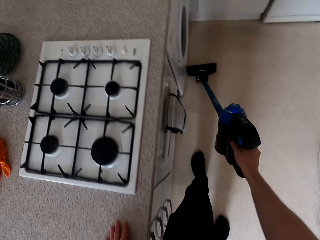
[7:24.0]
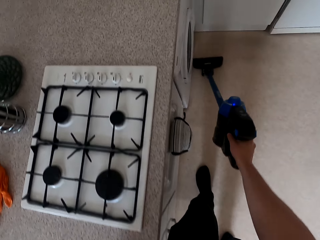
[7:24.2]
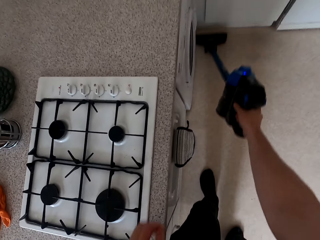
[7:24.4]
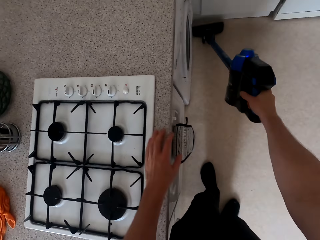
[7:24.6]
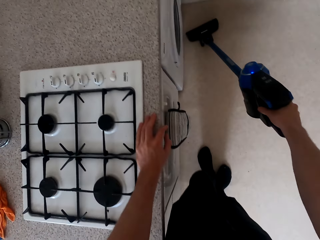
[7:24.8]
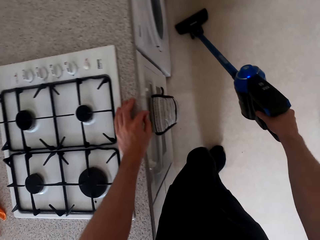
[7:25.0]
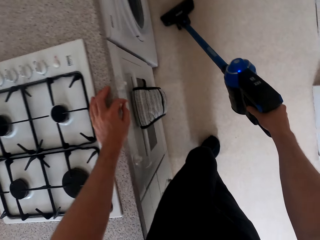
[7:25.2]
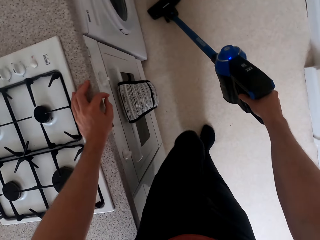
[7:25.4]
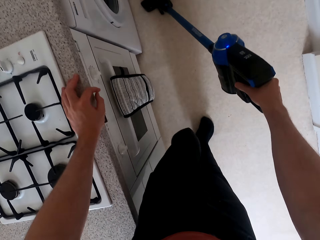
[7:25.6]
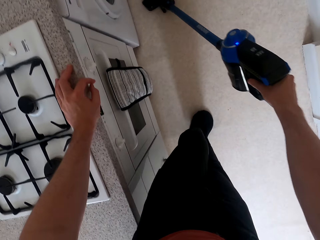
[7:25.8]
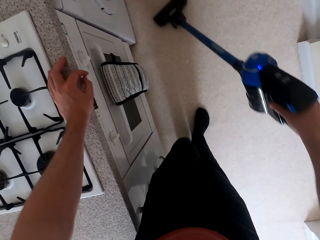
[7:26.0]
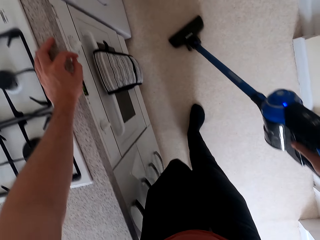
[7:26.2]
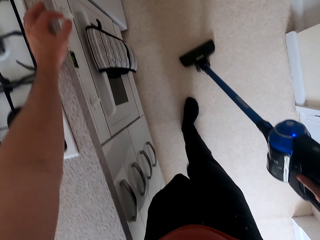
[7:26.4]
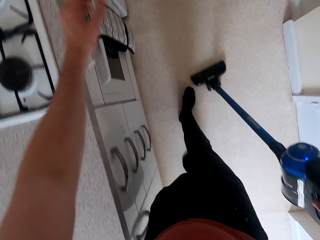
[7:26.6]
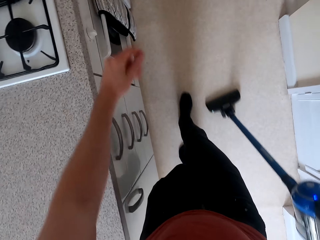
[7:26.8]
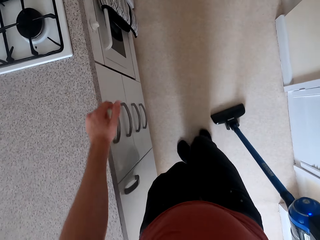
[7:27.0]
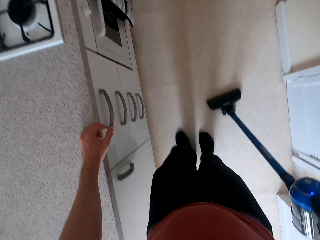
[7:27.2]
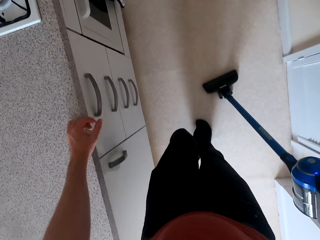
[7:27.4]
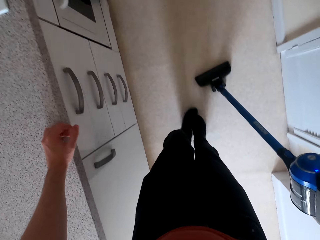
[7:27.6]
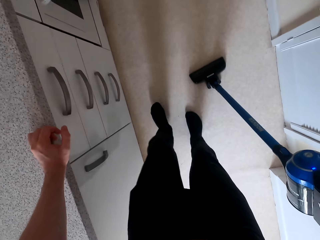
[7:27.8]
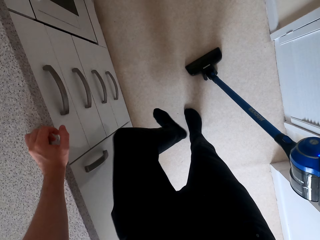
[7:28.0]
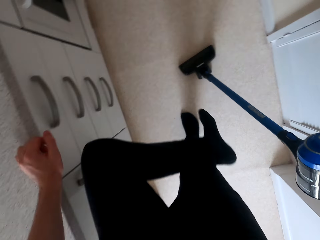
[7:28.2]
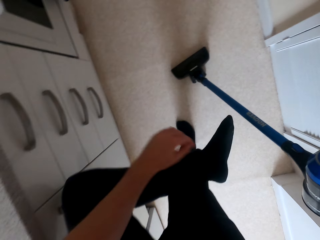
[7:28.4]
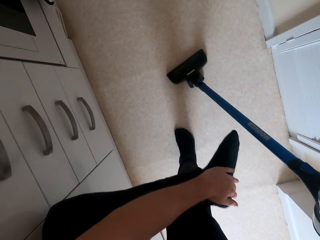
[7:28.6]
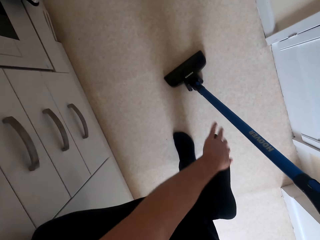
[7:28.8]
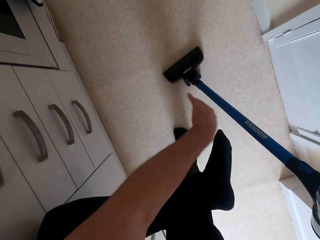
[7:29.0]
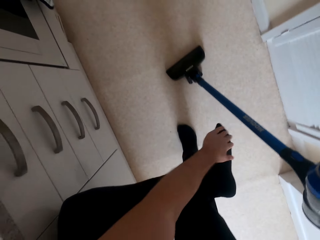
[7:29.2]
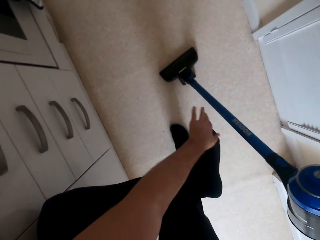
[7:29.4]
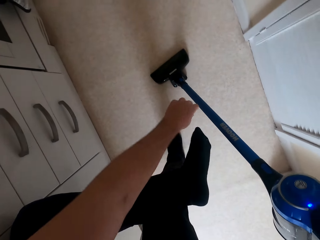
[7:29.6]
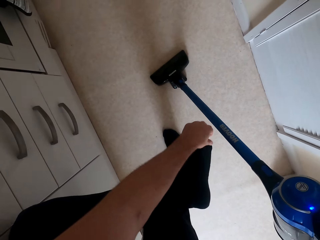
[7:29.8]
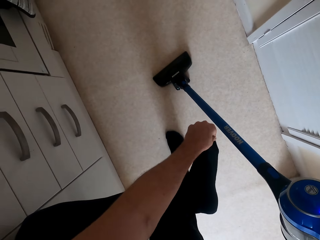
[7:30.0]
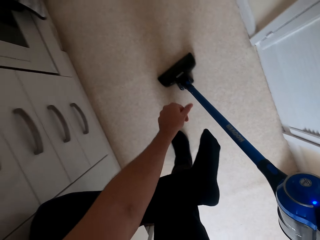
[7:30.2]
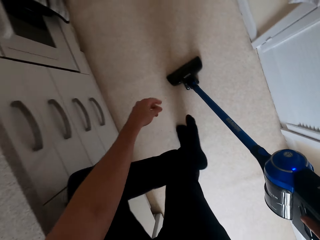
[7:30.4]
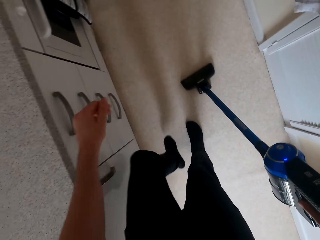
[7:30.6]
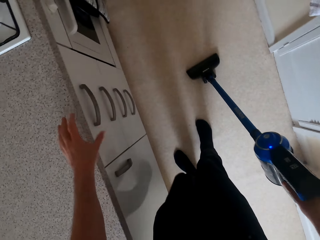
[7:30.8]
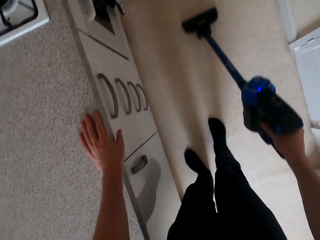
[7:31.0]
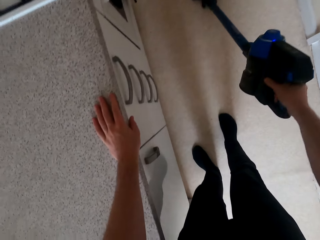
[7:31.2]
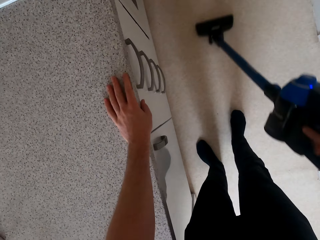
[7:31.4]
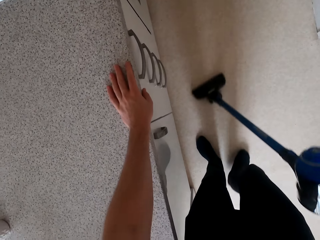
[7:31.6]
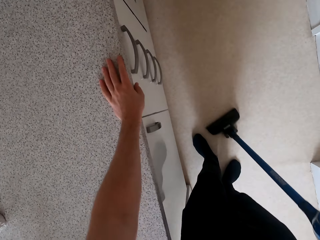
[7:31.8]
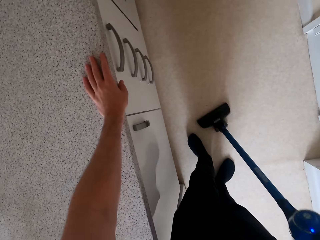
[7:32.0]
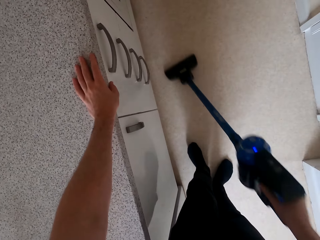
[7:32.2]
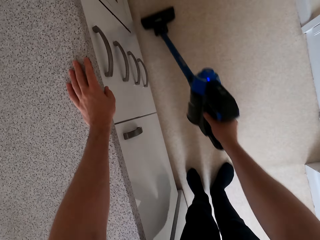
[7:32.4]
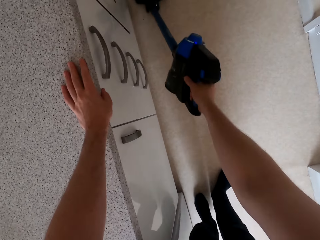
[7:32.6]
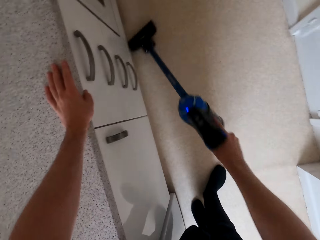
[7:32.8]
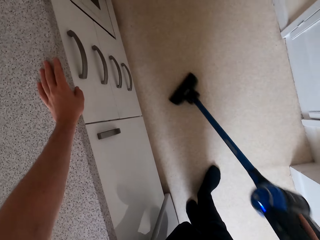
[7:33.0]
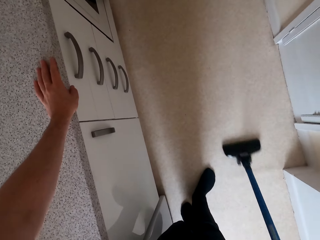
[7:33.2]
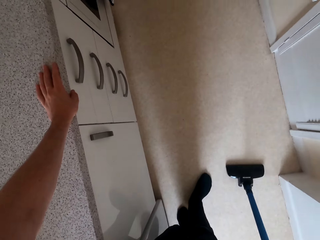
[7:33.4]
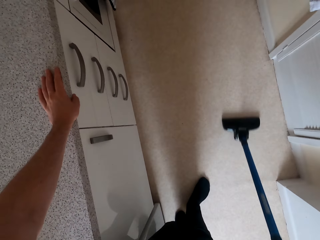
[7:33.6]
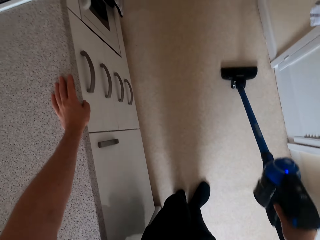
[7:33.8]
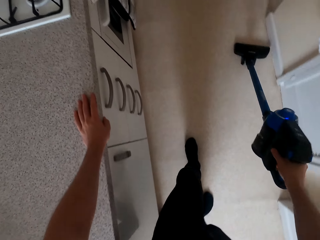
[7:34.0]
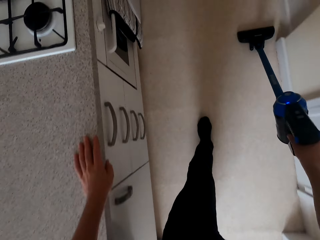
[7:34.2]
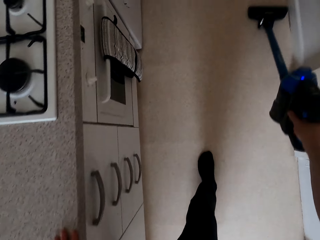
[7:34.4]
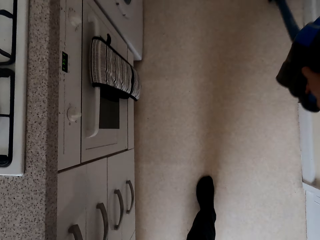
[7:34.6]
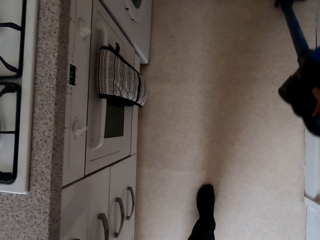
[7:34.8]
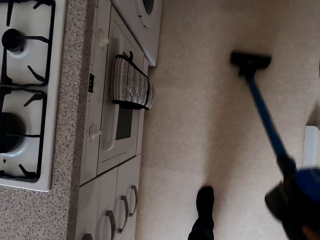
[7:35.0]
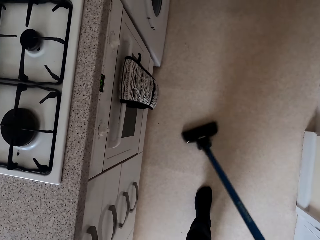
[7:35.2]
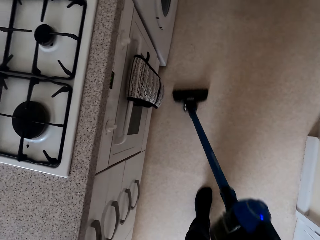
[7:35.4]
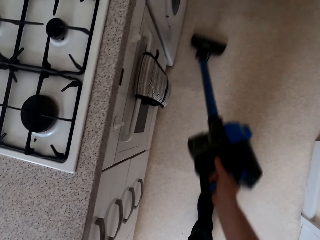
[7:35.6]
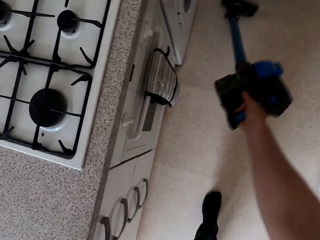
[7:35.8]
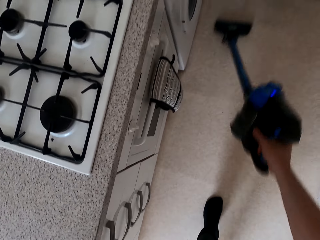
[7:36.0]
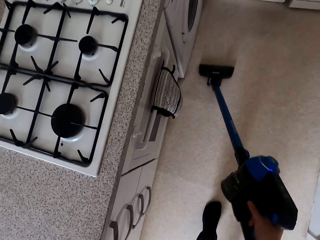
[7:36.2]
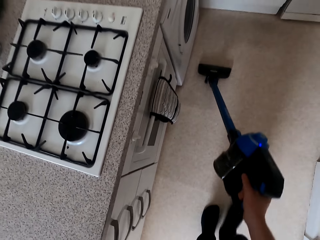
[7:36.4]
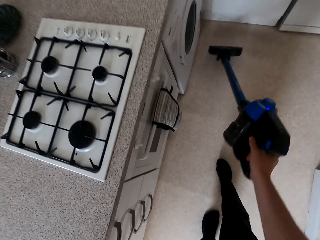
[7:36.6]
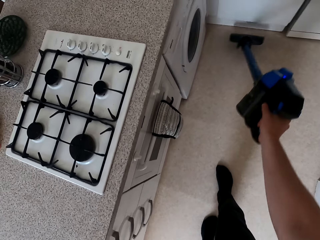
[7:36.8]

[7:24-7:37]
The camera wearer holds the slab. They clean the room. They wipe the socks and remove the dirt on the socks. They clean the room. They clean the floor.

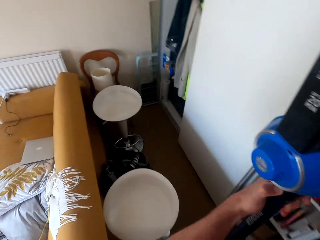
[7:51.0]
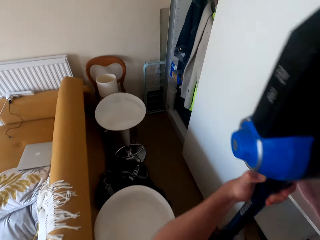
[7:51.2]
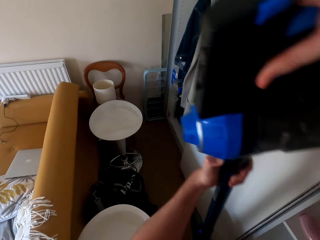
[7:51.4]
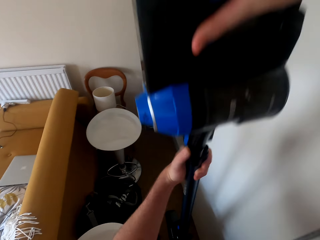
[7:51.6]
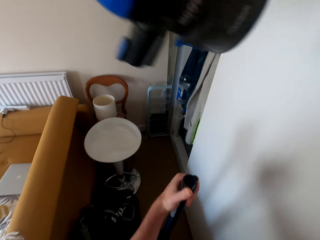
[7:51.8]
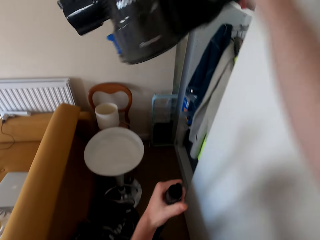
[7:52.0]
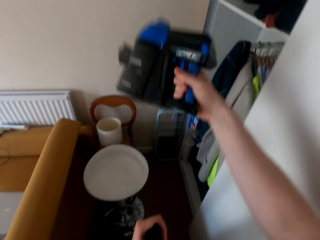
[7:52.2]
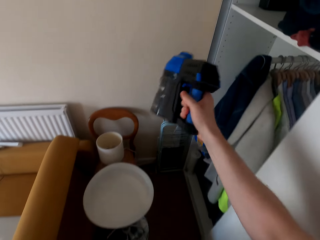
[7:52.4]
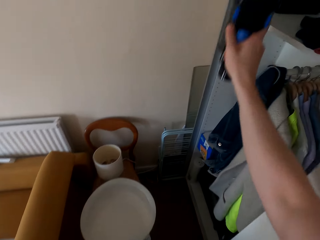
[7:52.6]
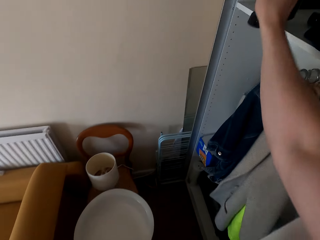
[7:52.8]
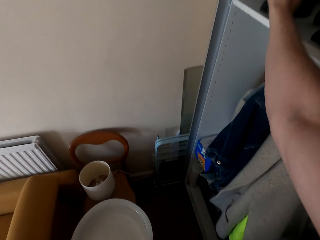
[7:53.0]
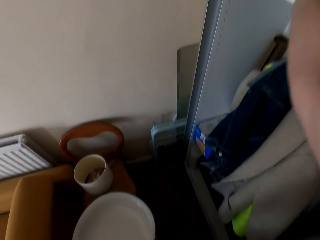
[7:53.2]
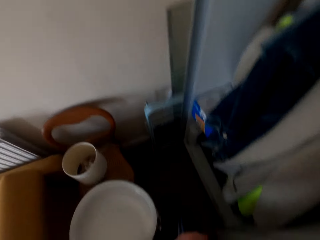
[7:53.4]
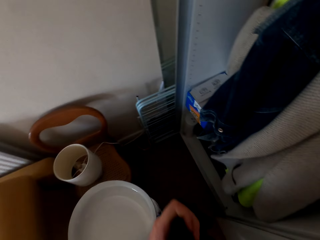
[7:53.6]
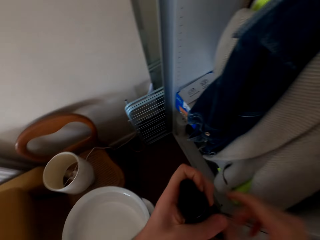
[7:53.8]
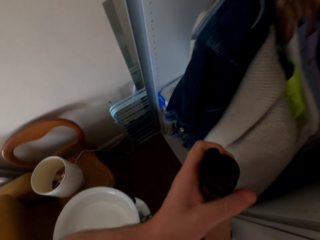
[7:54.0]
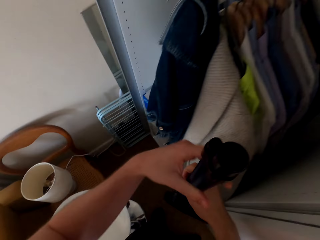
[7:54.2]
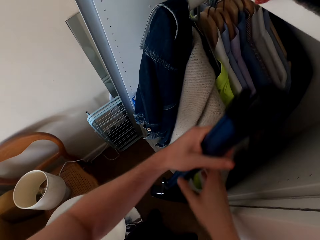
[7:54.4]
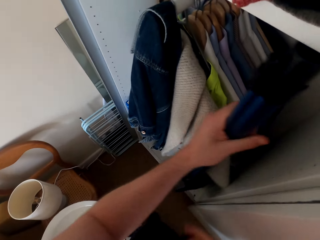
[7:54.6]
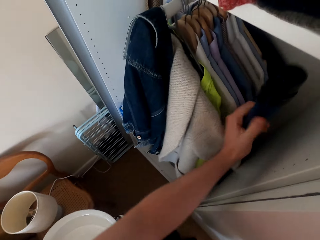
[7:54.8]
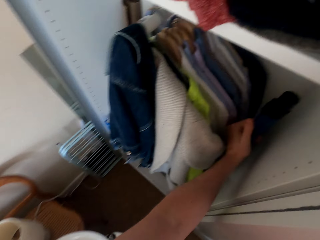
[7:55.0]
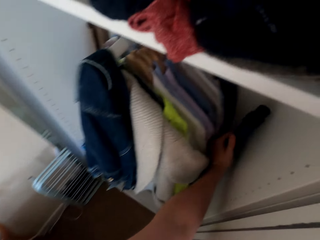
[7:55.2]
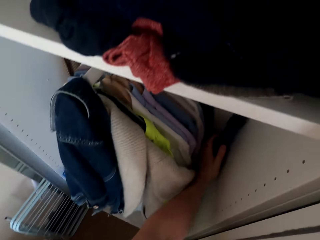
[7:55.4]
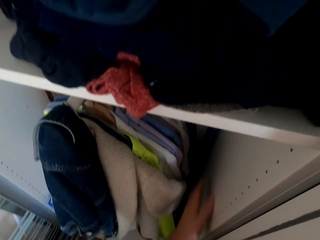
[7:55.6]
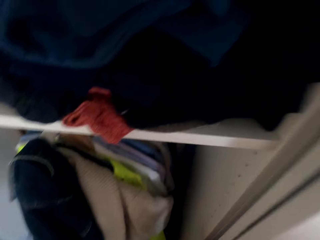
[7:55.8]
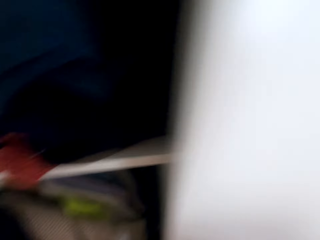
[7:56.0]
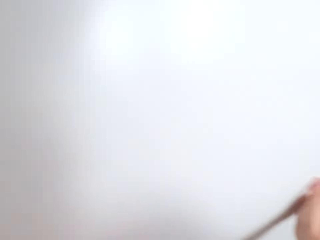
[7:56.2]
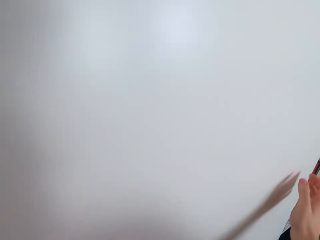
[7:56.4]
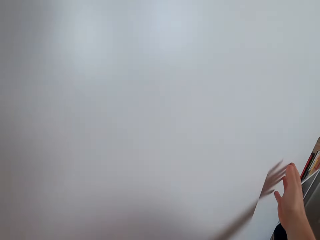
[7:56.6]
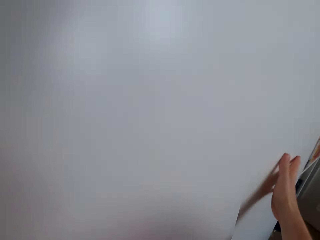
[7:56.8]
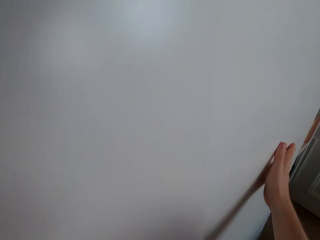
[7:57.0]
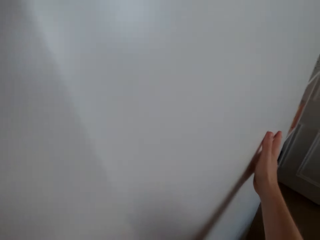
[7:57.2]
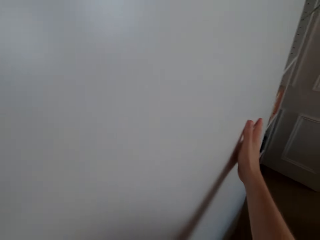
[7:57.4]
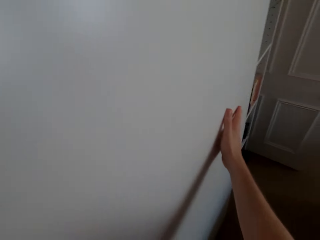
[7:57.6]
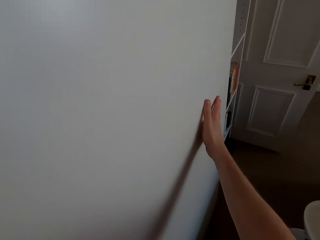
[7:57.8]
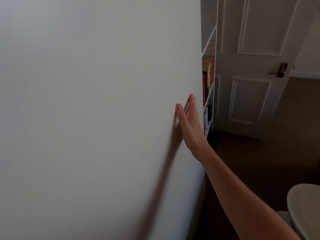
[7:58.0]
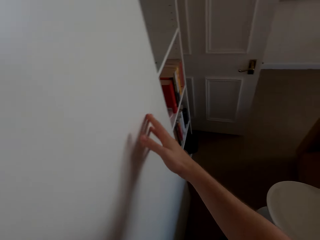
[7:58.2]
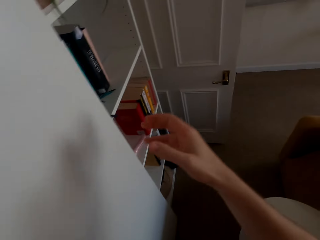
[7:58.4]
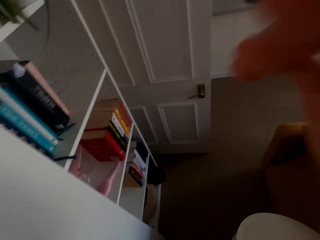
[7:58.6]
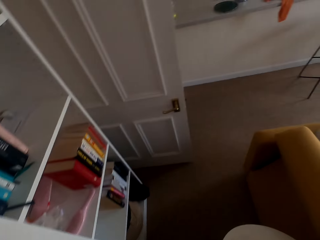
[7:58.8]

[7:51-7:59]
The camera wearer disconnects the vacuum cleaner. They keep parts of the vacuum cleaner in the cabinet. They hold the cabinet door. They walk in the room.
